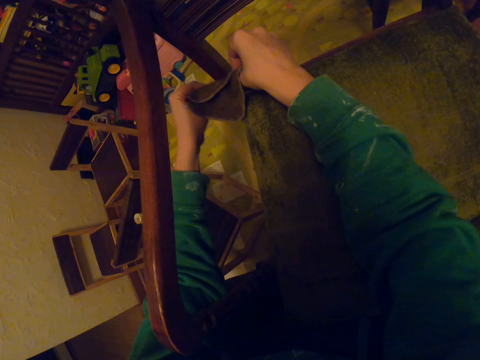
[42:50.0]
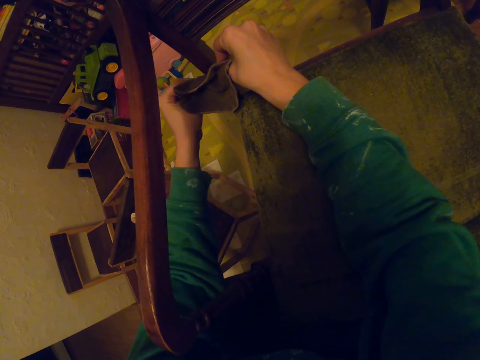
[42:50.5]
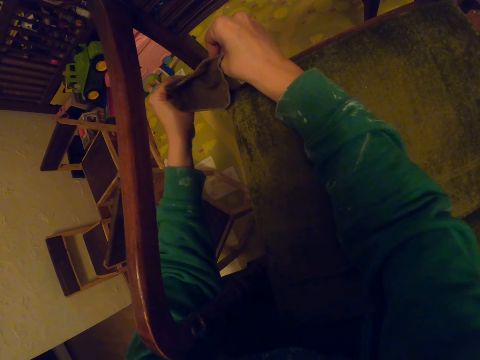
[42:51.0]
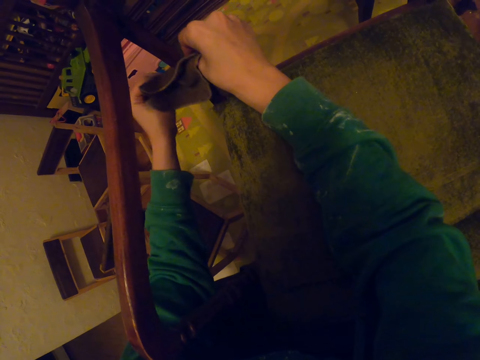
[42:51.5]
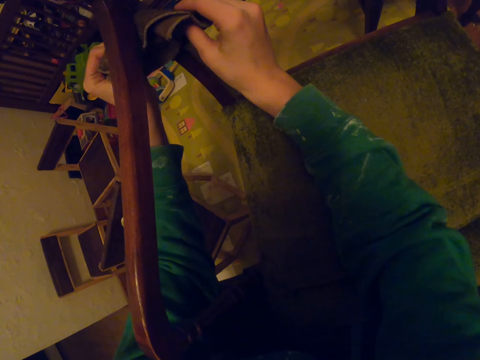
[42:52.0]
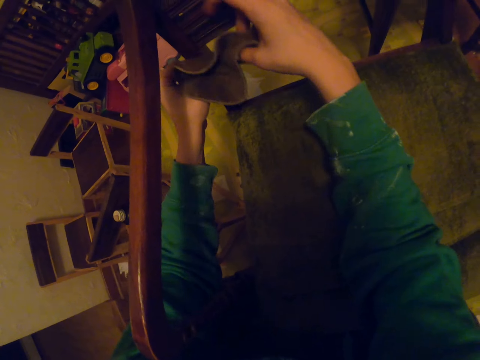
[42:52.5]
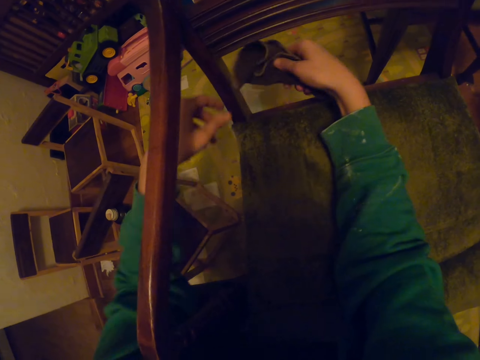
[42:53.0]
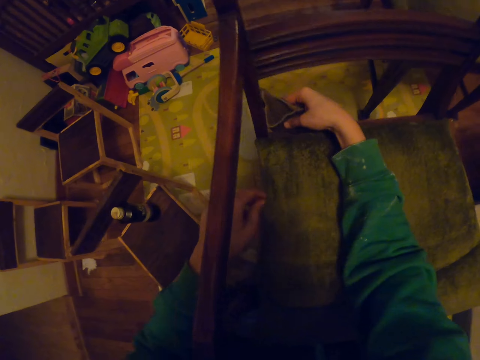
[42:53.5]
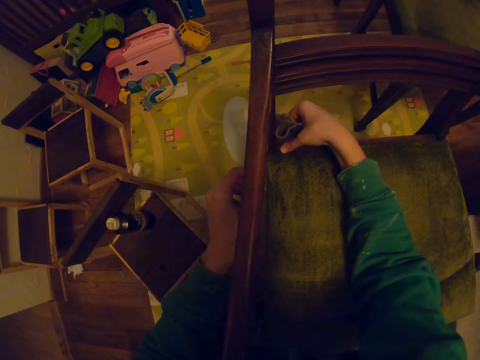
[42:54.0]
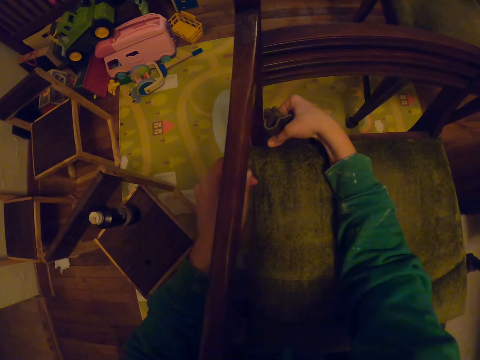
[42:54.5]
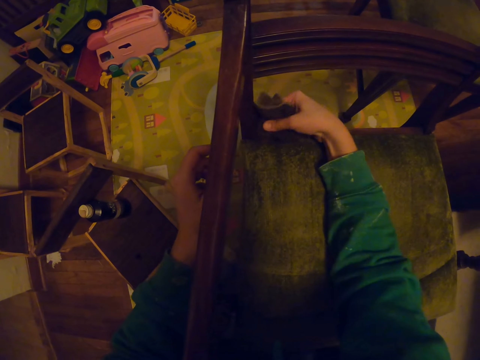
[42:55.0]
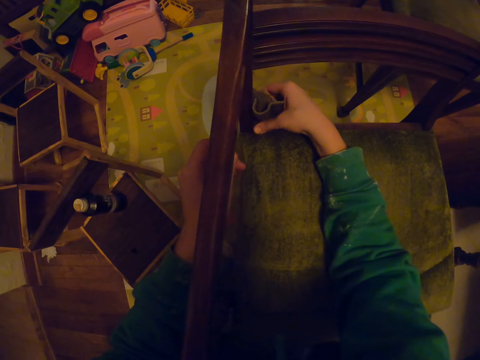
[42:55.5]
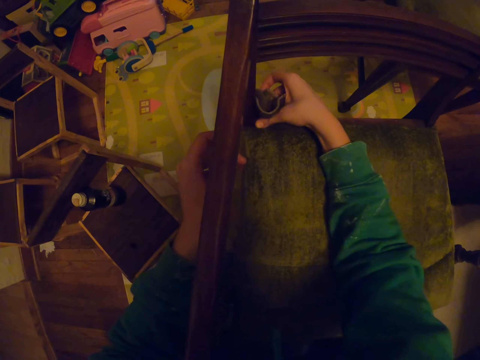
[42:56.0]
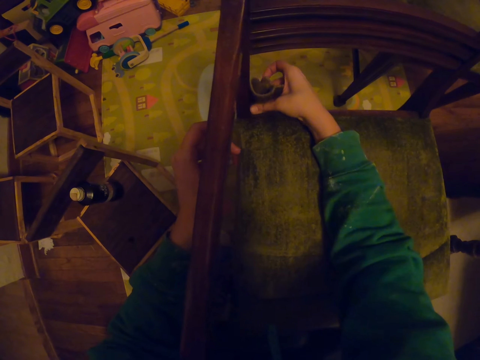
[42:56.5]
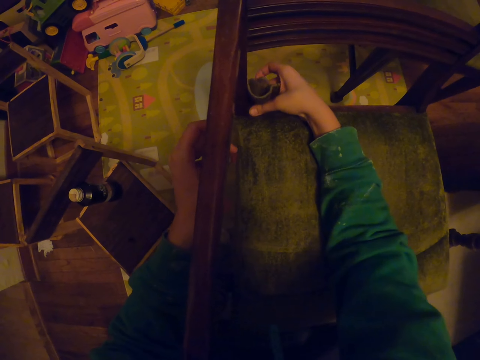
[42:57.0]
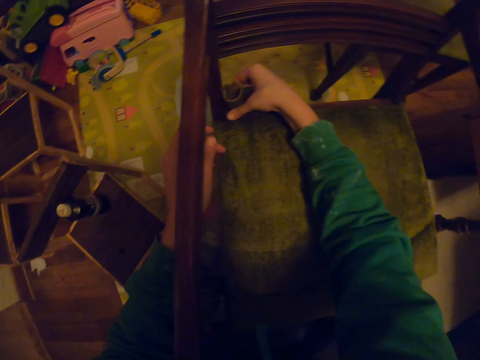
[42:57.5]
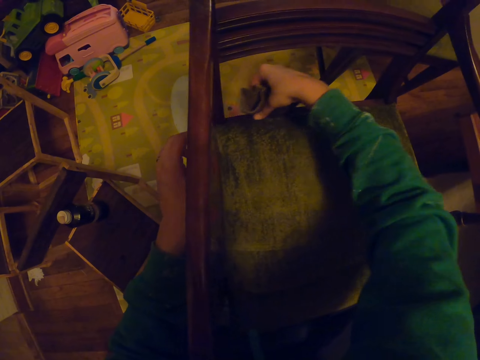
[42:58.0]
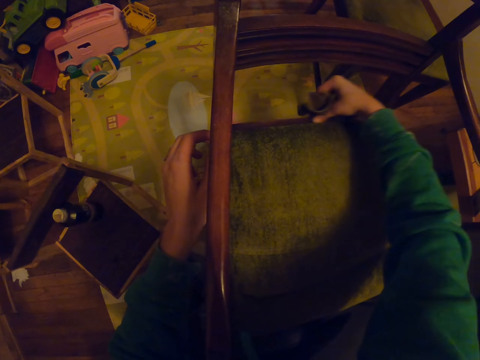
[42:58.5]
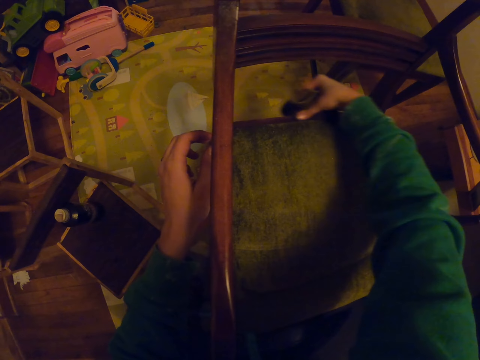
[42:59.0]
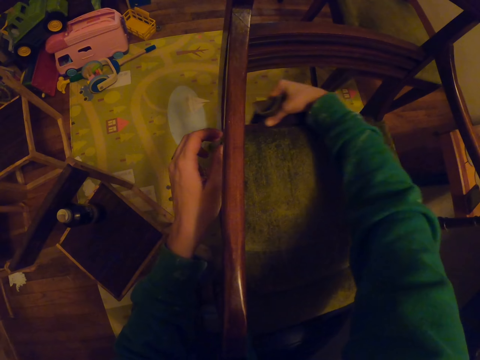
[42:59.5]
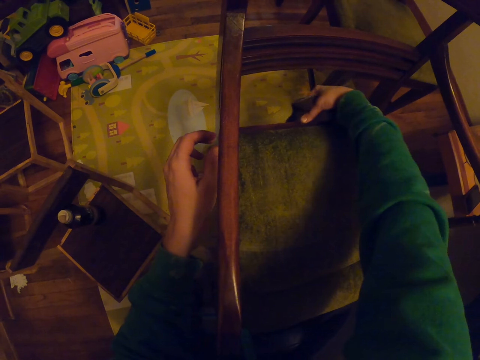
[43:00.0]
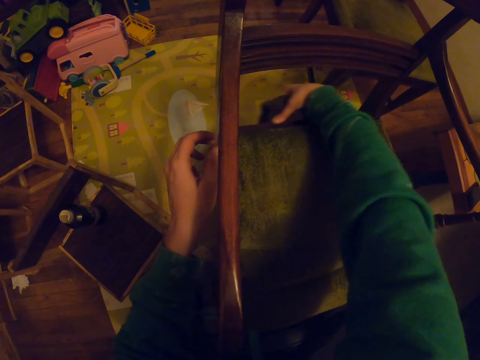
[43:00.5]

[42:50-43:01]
The camera wearer holds the small towel with the right hand. They wipe the chair.

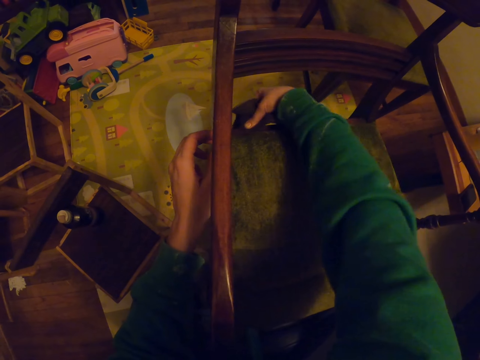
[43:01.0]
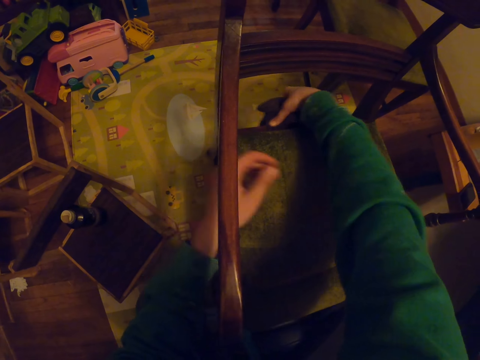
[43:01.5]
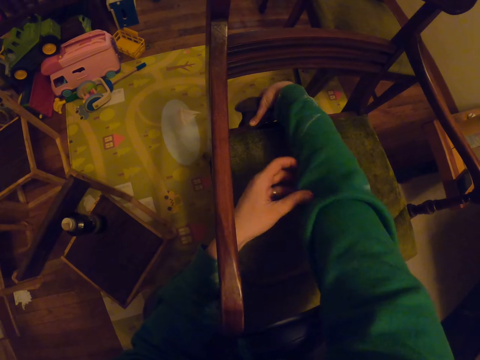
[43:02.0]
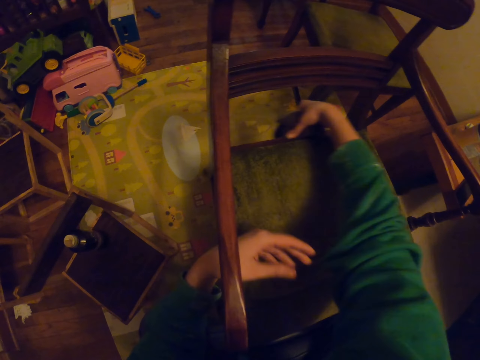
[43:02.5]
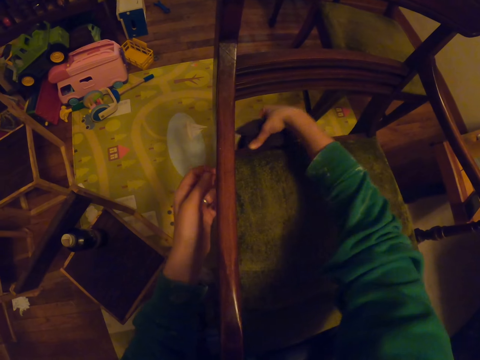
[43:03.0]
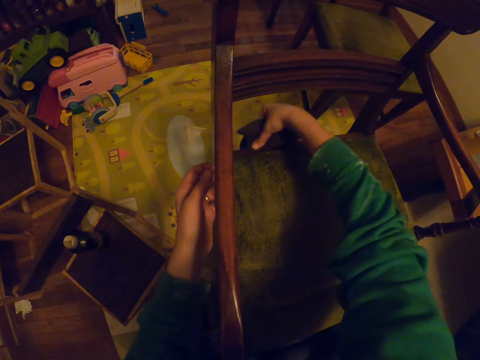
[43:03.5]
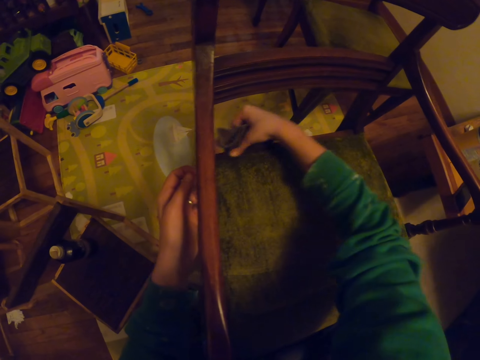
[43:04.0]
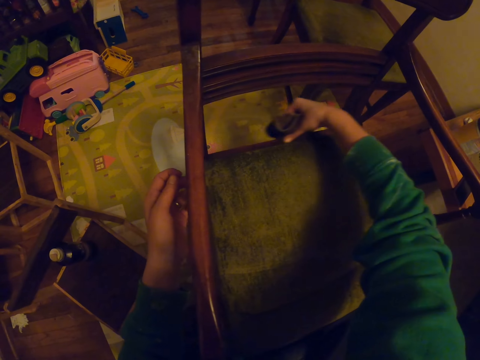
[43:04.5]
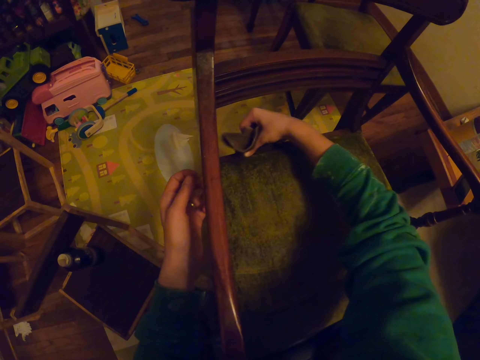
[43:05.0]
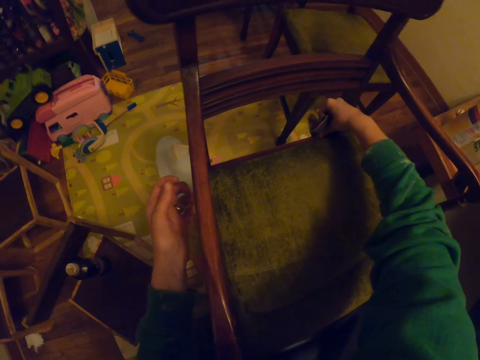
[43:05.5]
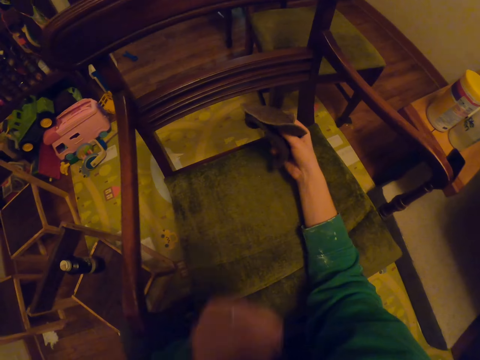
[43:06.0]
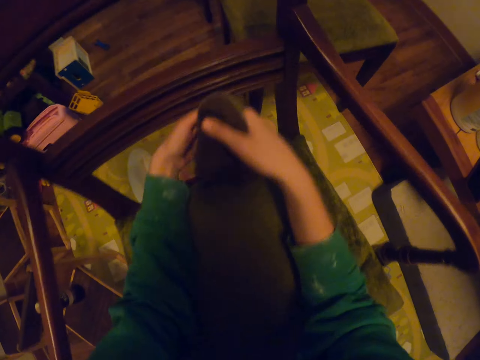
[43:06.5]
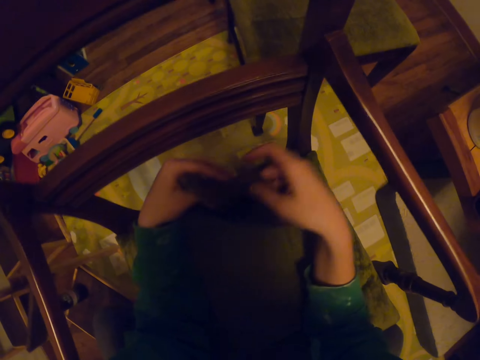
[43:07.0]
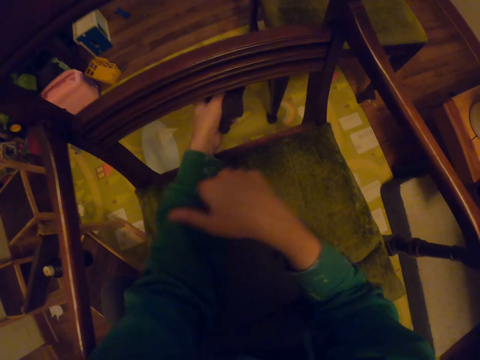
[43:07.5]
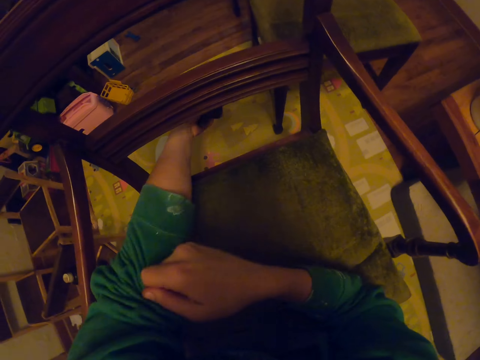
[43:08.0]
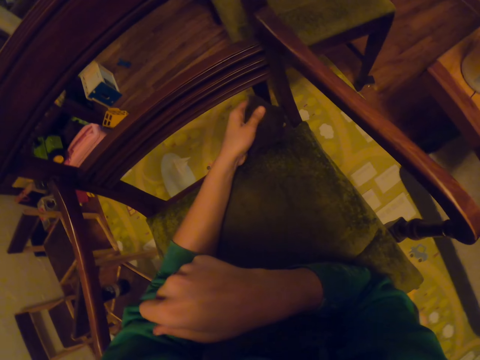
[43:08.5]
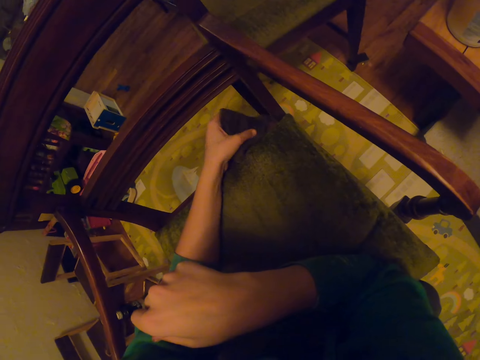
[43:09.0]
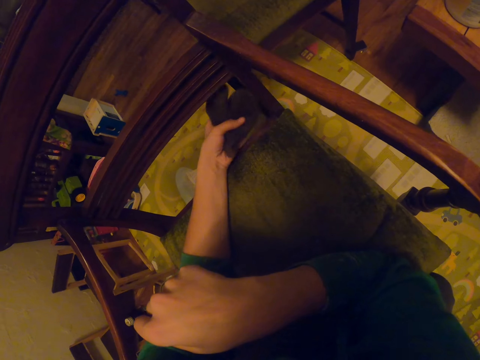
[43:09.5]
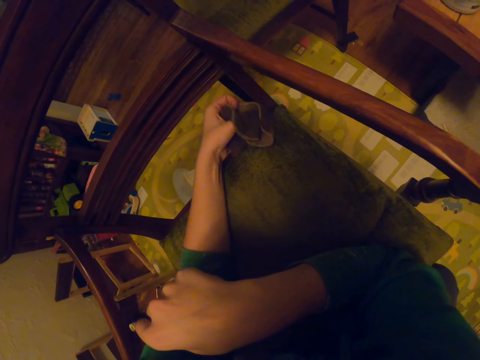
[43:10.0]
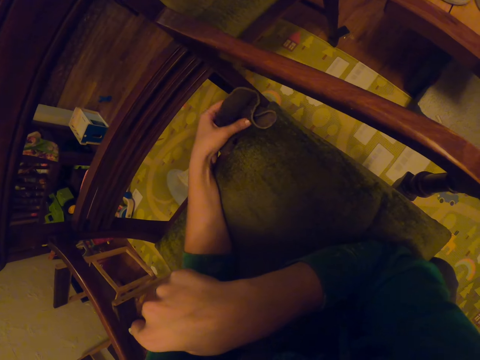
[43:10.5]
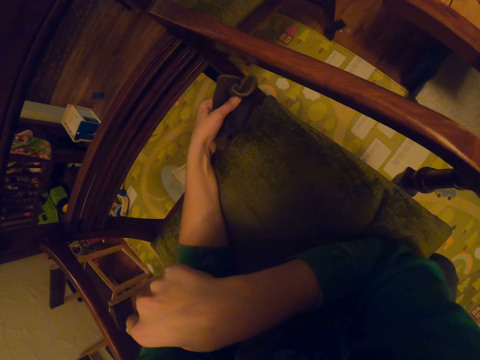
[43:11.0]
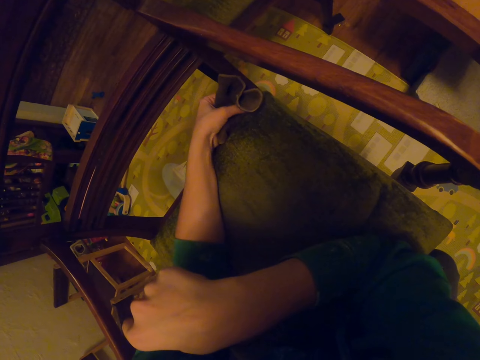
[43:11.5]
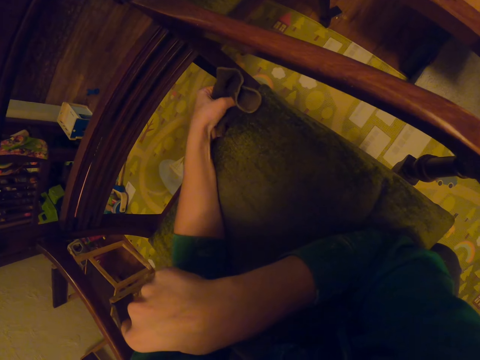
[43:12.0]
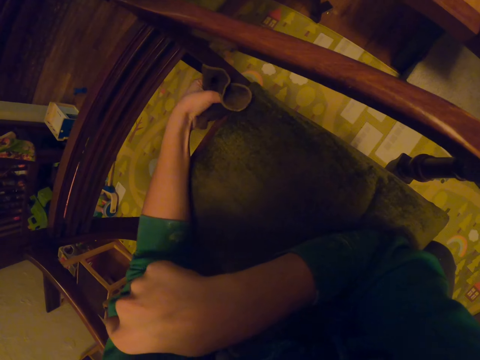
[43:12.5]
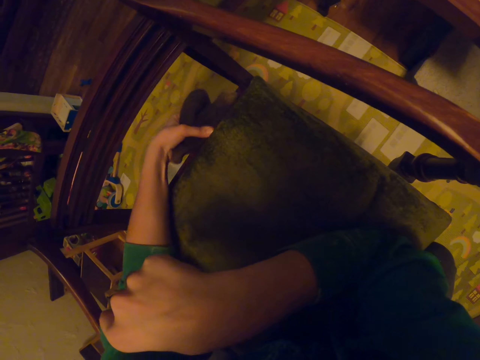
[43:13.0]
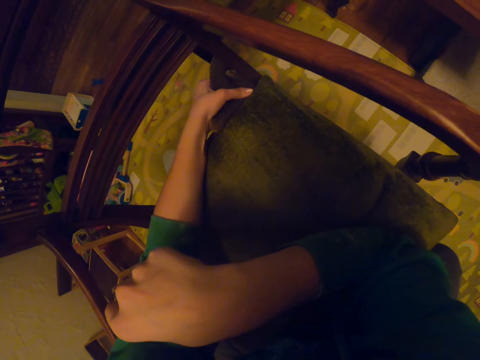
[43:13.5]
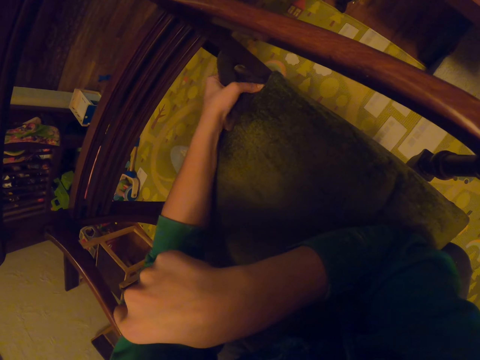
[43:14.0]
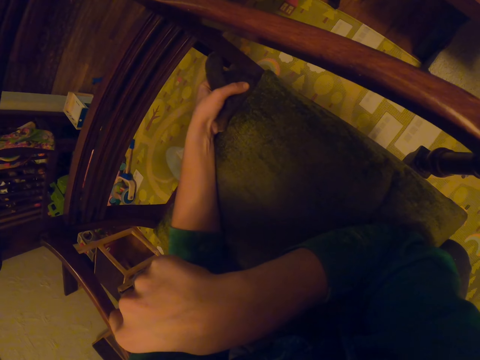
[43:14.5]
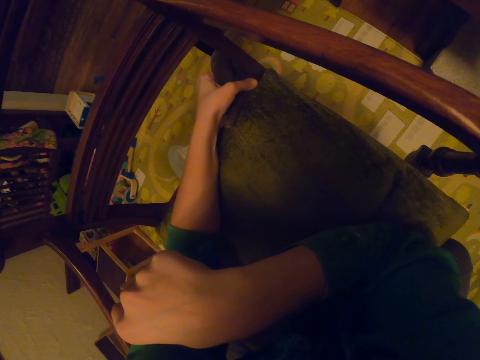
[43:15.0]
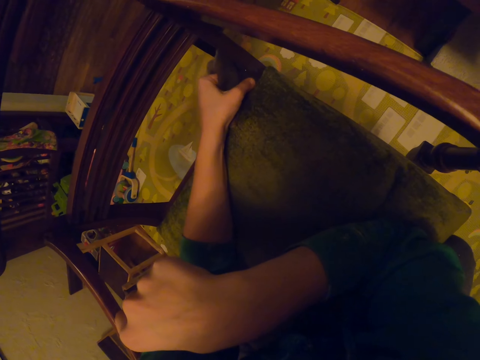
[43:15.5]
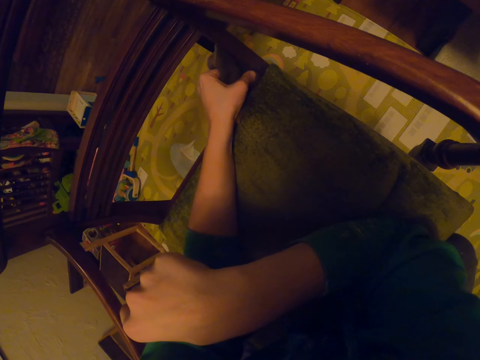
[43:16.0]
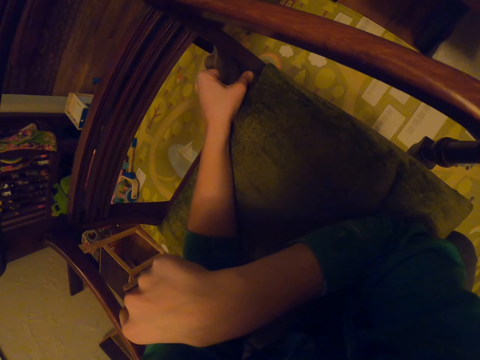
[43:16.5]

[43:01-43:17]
The camera wearer unfolds the sleeve. They wipe the chair. They pass the small towel to the left hand. They unfold the sleeve. They wipe the chair.
